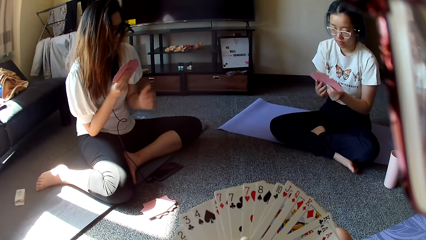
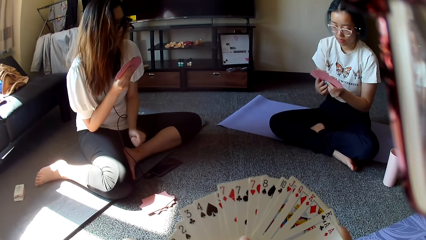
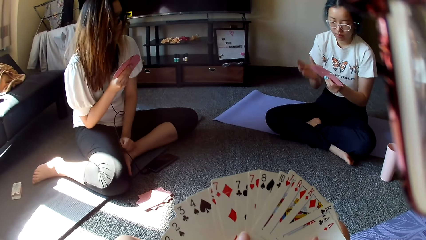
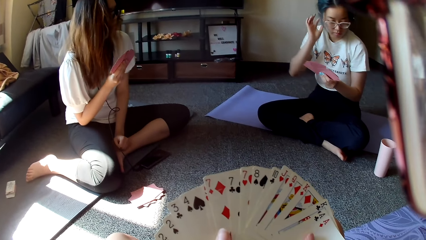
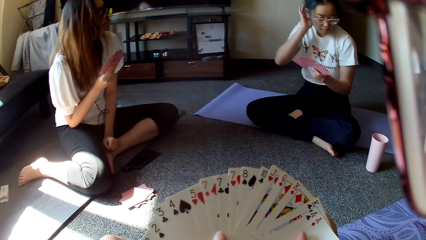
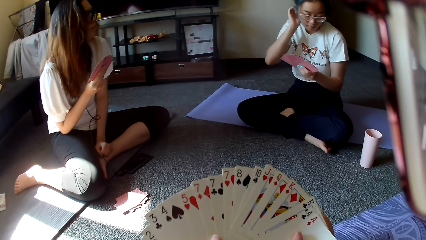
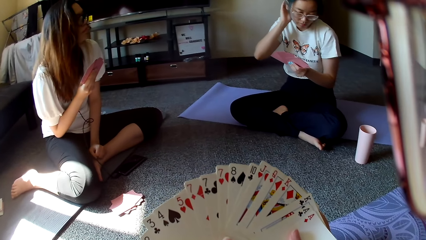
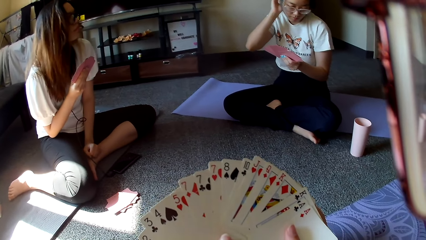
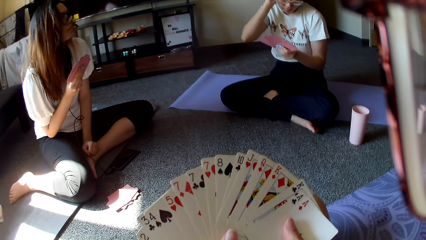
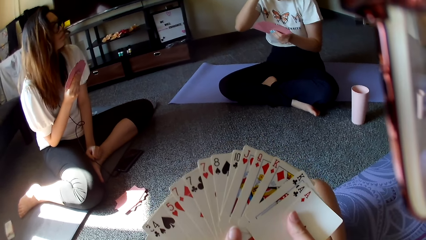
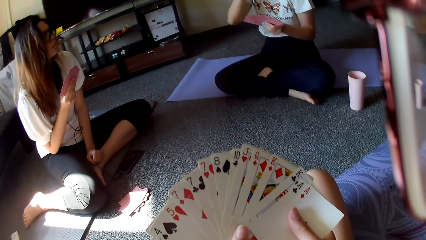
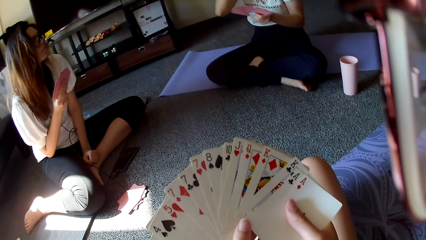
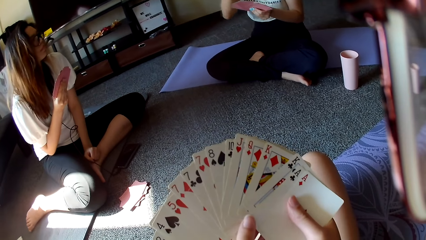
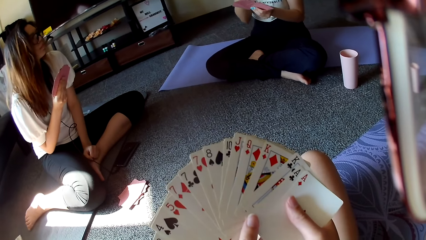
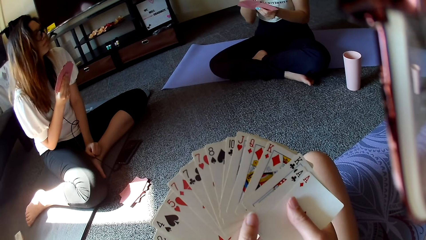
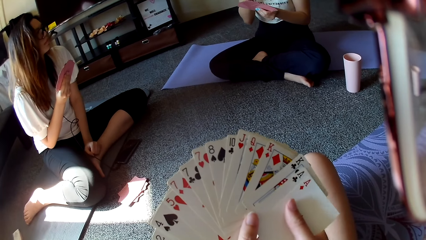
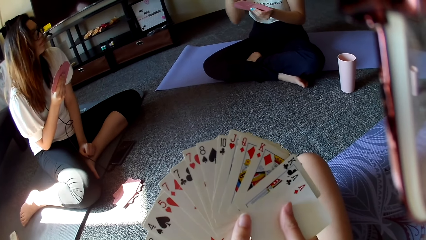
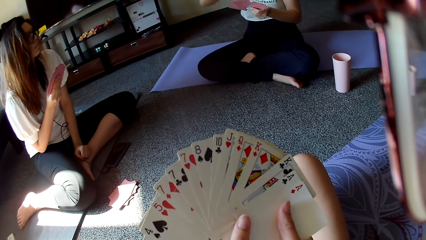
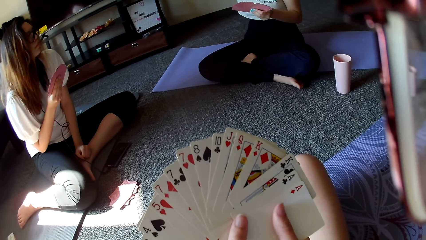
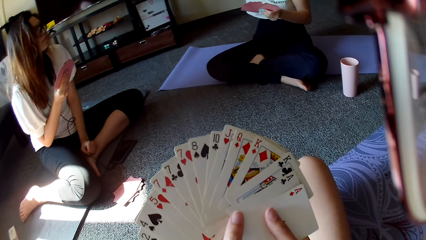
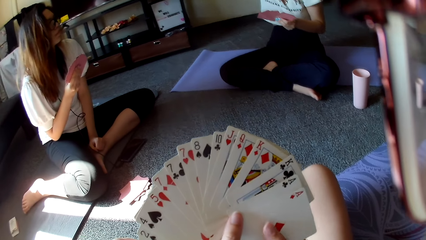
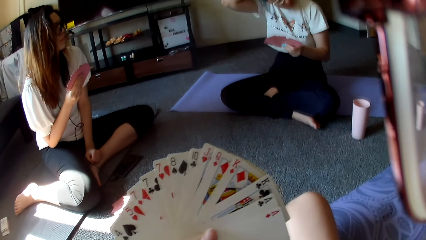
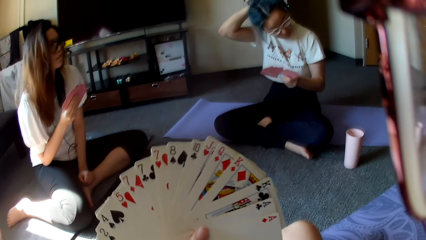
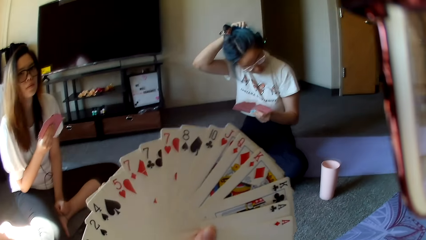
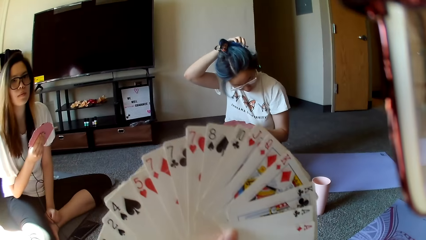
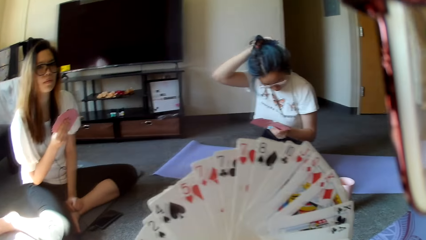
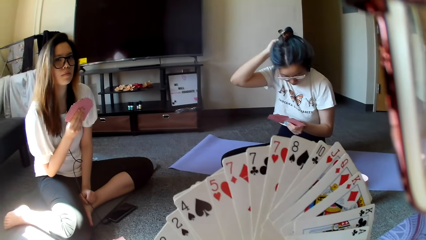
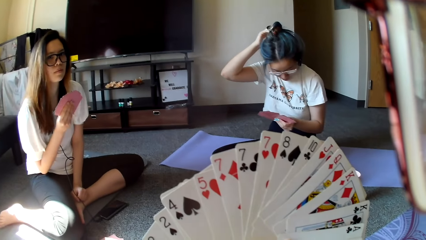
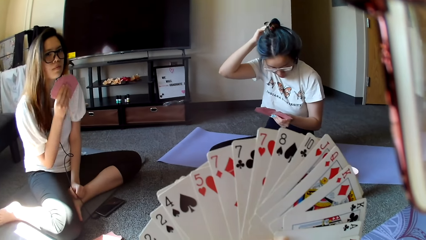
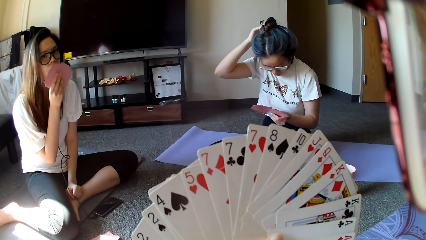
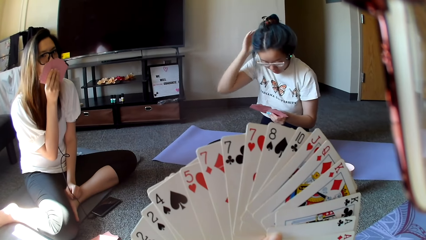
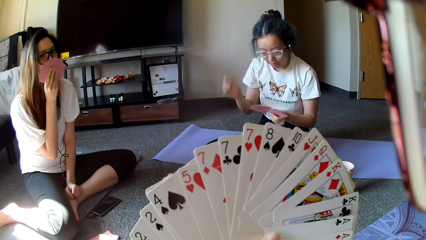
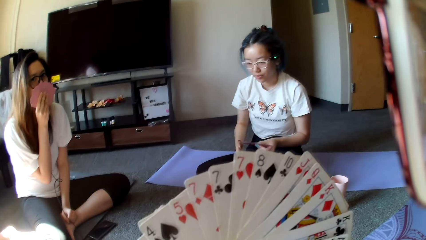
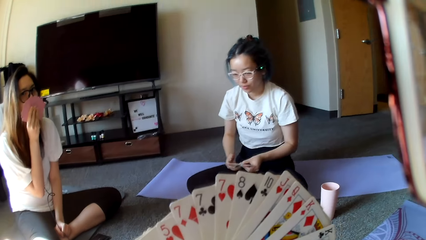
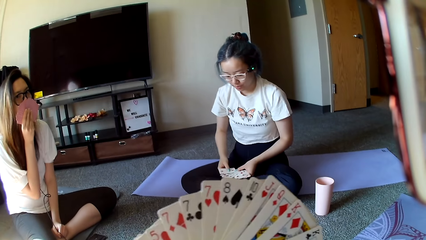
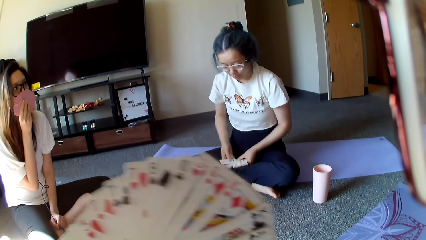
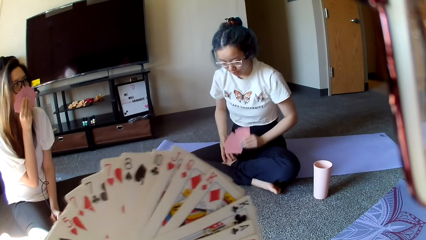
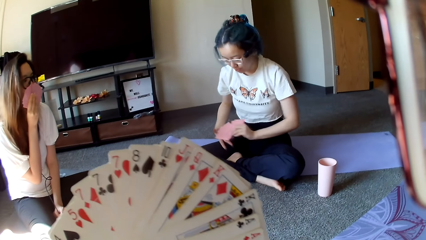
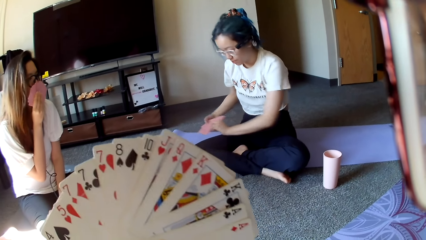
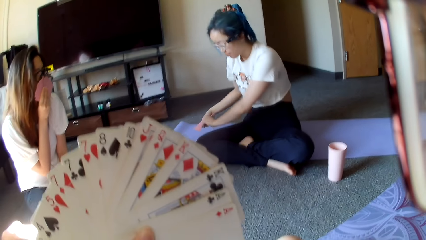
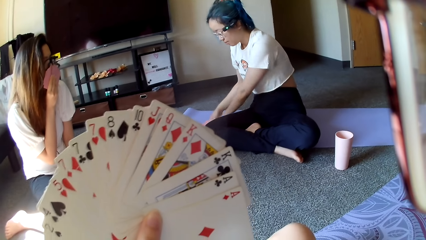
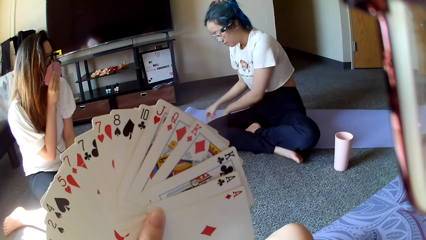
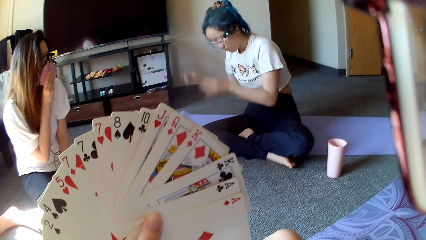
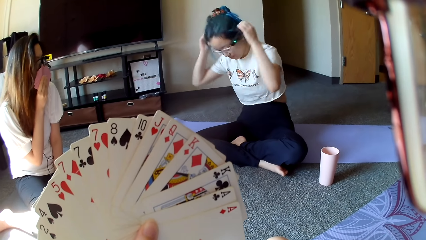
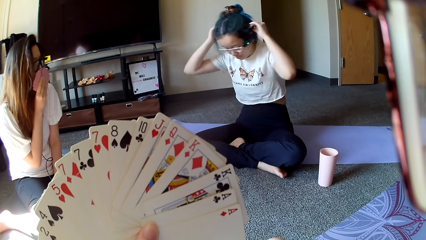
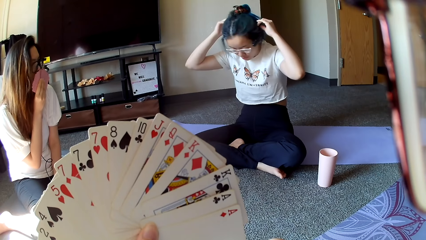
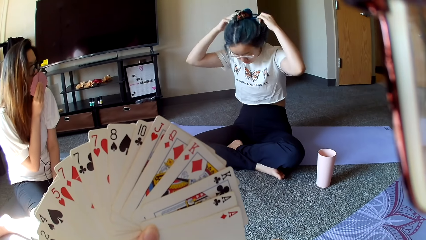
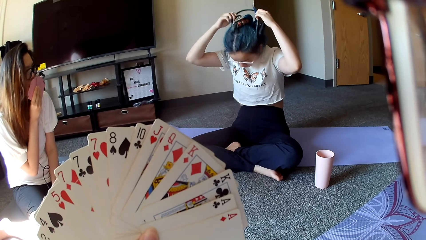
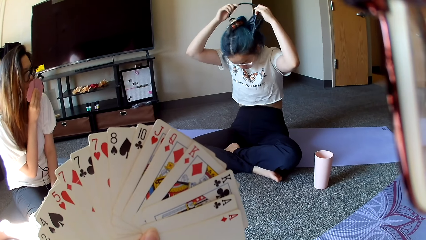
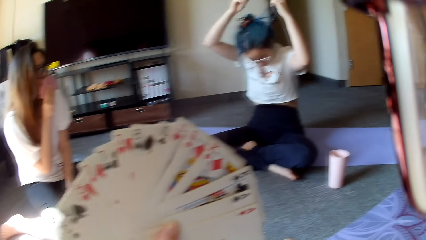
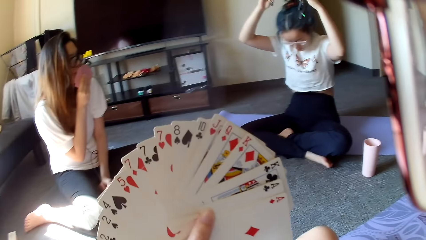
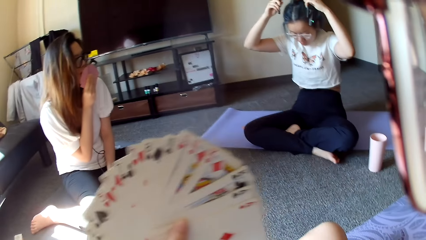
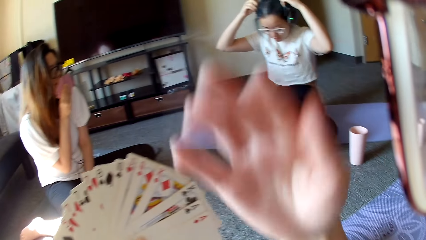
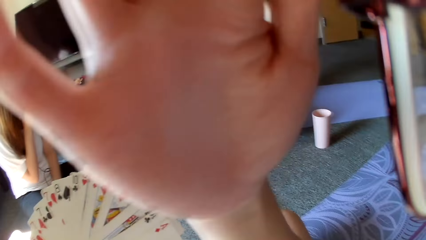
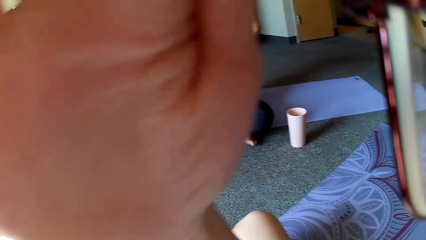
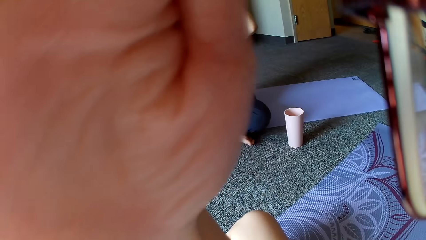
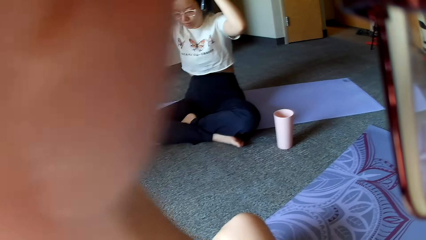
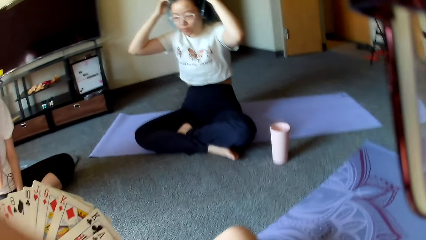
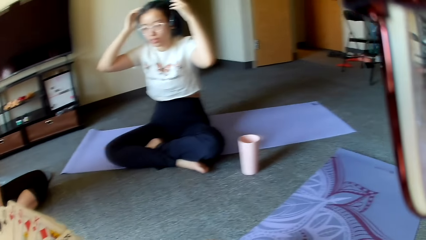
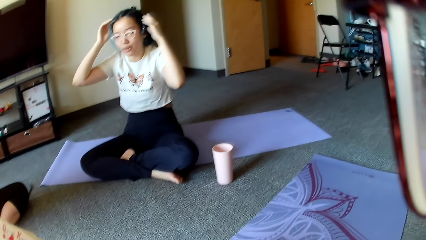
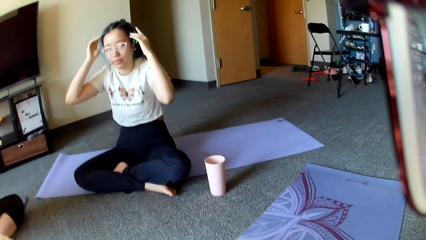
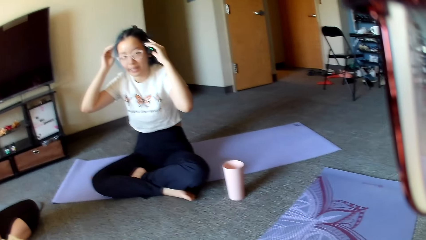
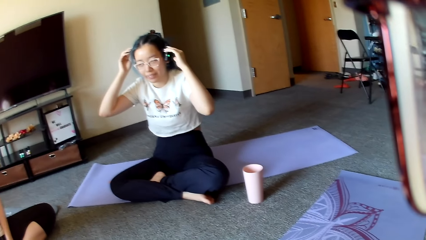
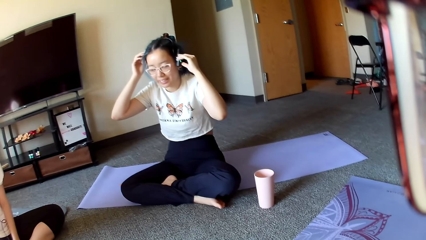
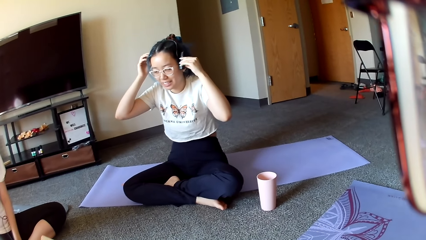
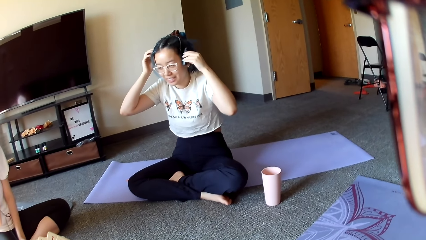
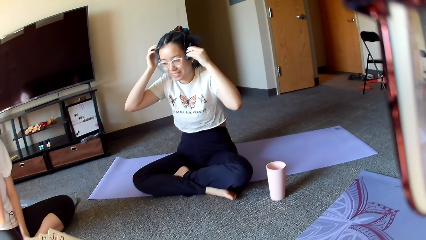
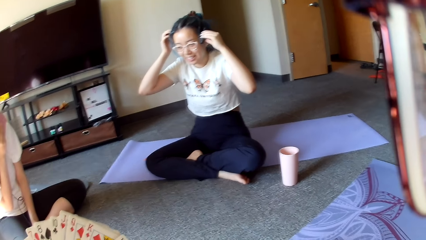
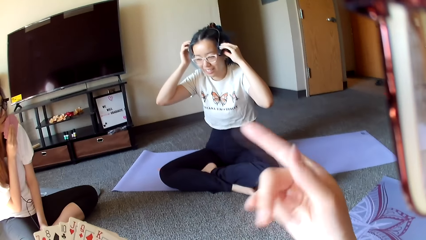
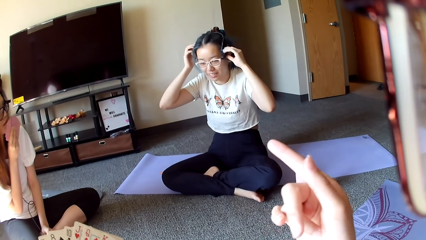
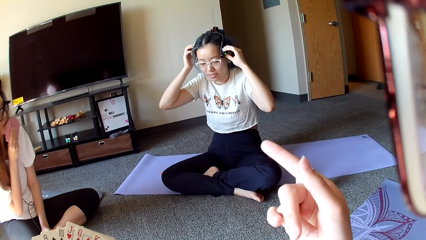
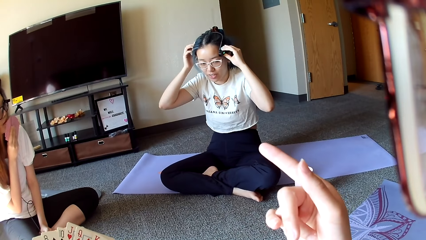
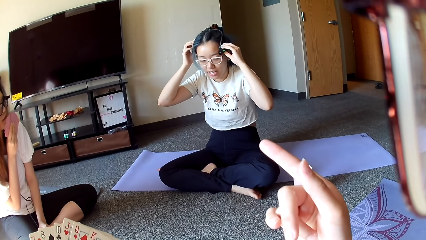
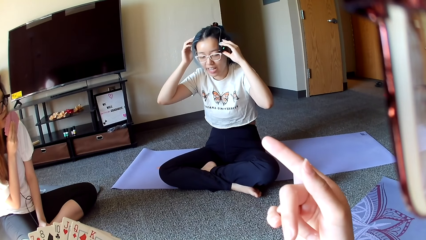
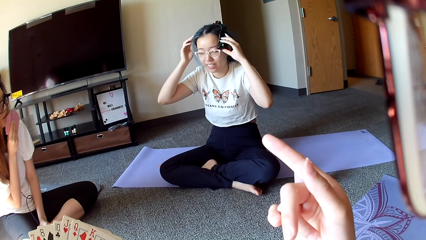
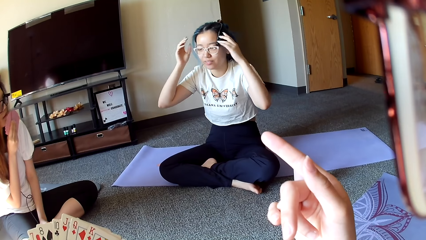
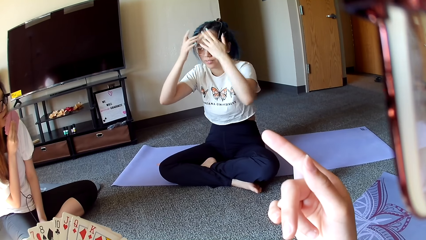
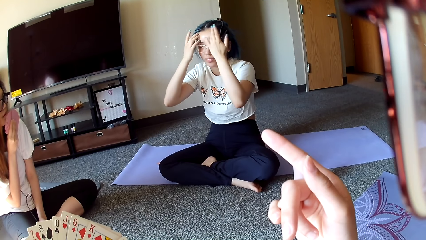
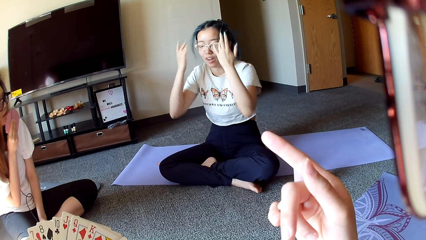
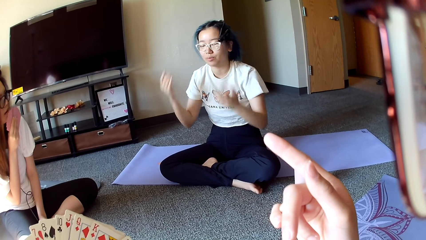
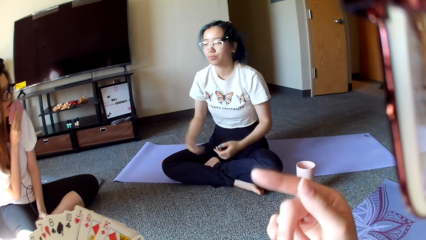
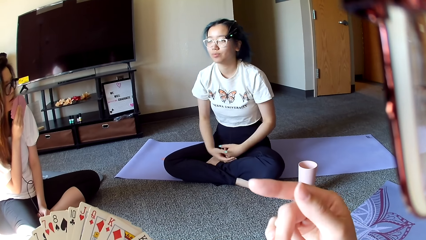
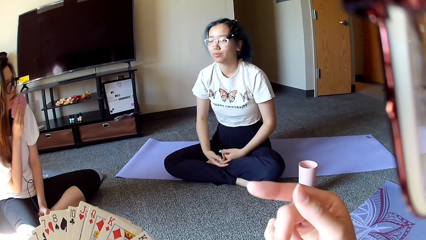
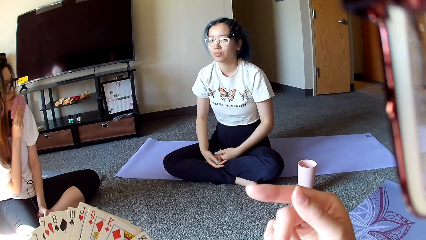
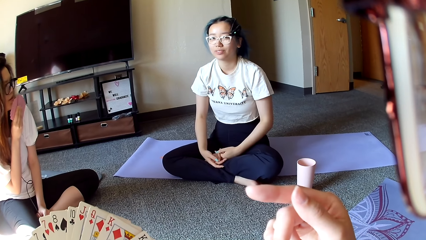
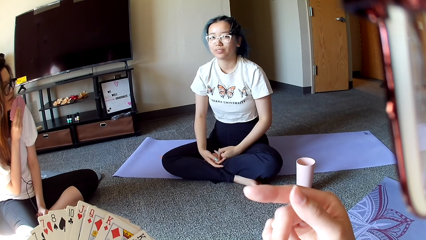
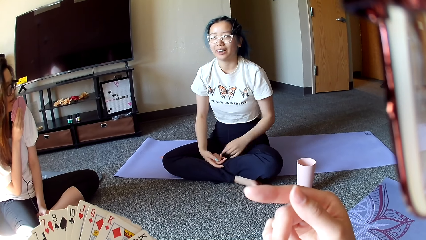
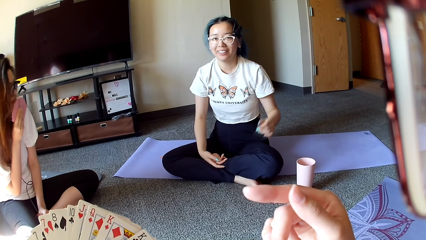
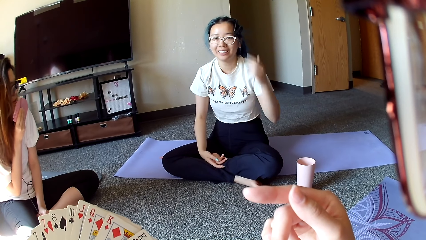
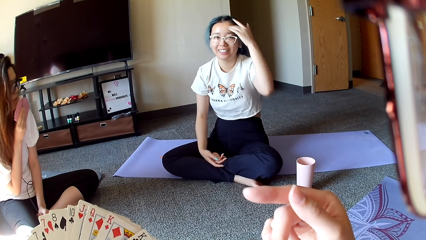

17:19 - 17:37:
A woman rubs her head and puts the cards aside. She takes off the headset. The camera wearer places a hand in front of the camera. They touch the face. The woman puts on the headphones. The camera wearer points at something.
